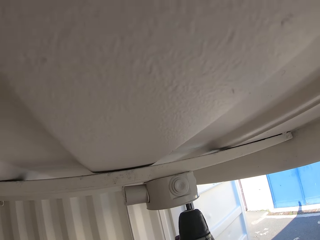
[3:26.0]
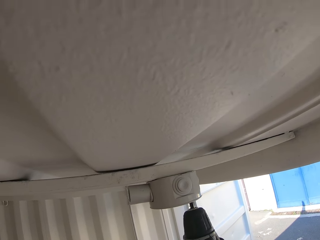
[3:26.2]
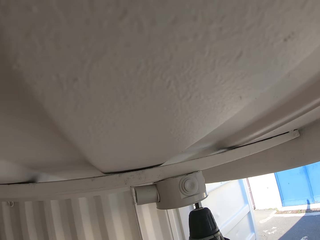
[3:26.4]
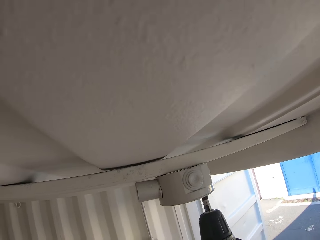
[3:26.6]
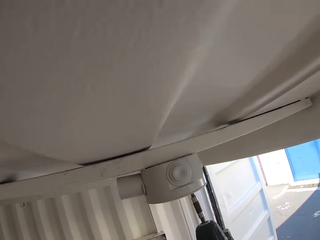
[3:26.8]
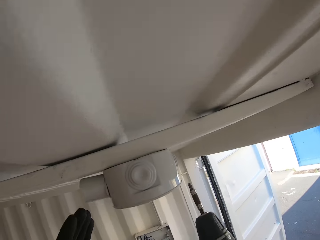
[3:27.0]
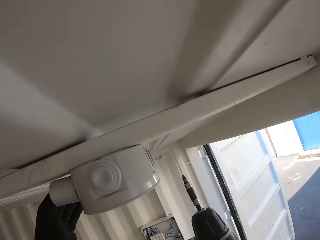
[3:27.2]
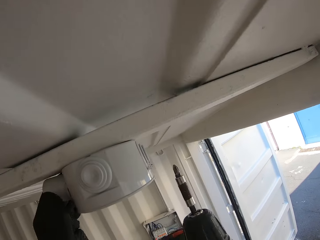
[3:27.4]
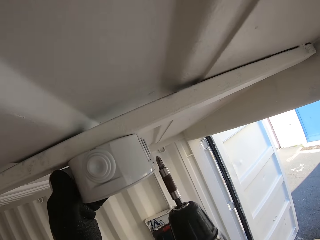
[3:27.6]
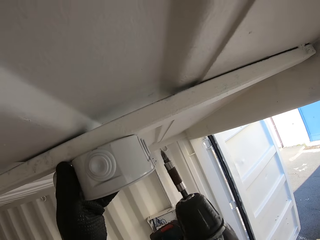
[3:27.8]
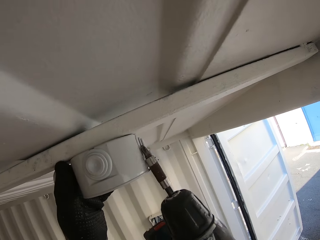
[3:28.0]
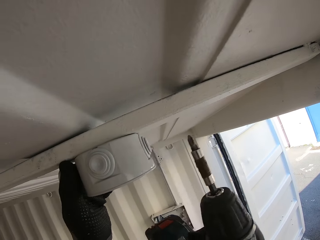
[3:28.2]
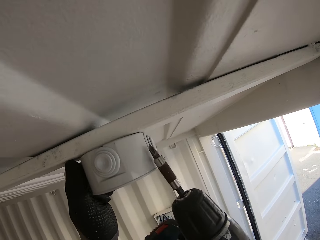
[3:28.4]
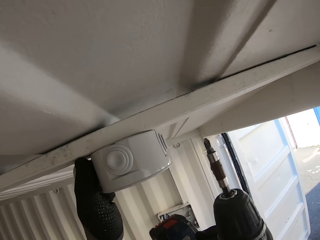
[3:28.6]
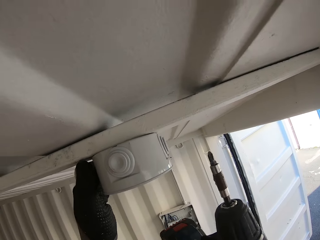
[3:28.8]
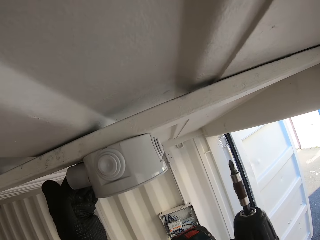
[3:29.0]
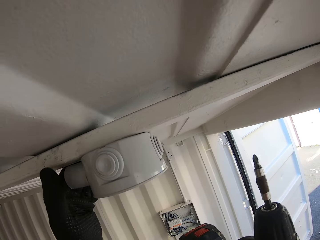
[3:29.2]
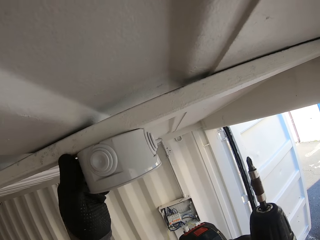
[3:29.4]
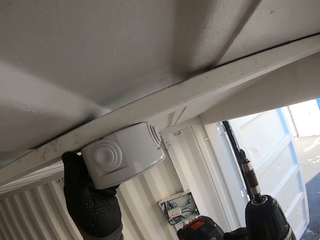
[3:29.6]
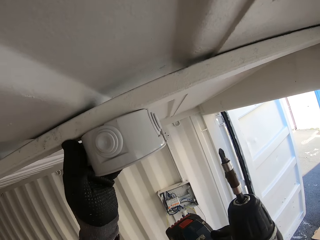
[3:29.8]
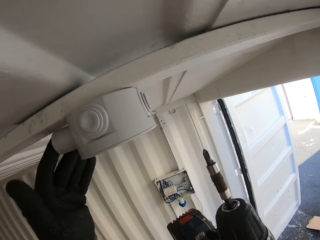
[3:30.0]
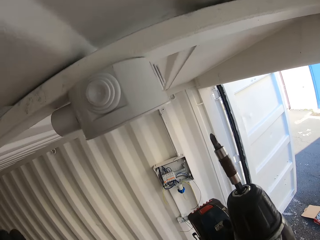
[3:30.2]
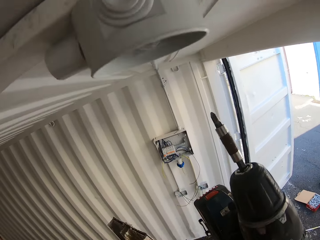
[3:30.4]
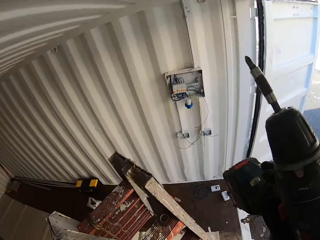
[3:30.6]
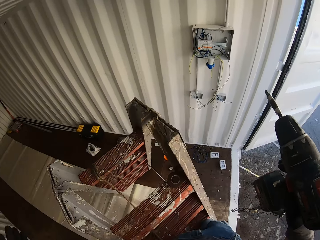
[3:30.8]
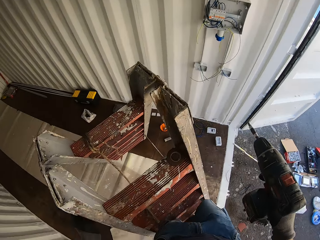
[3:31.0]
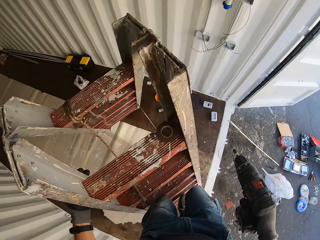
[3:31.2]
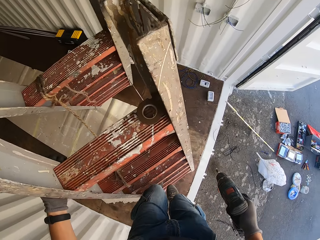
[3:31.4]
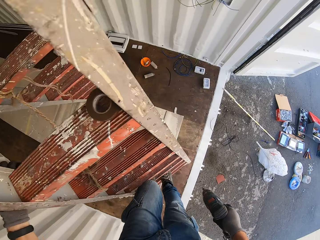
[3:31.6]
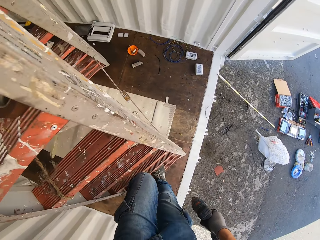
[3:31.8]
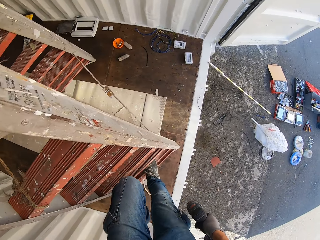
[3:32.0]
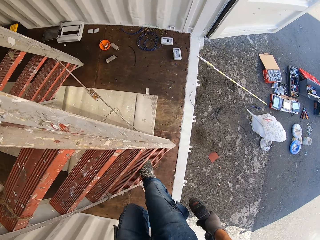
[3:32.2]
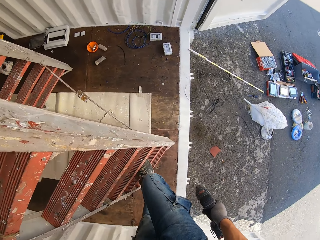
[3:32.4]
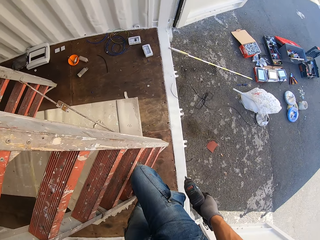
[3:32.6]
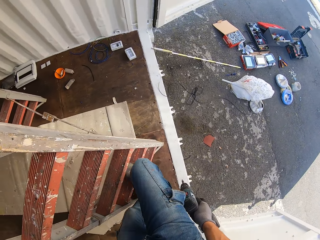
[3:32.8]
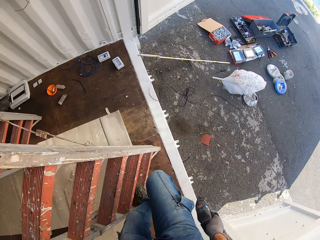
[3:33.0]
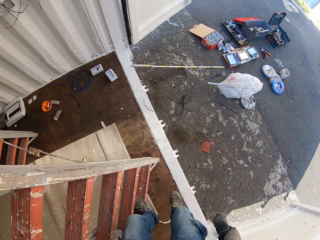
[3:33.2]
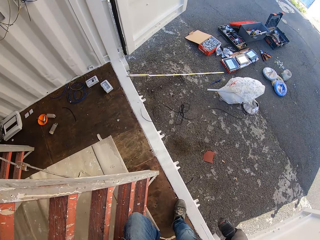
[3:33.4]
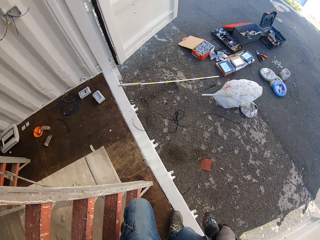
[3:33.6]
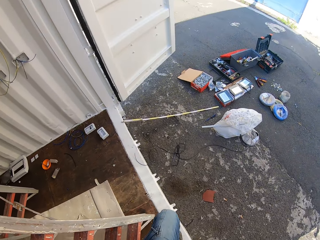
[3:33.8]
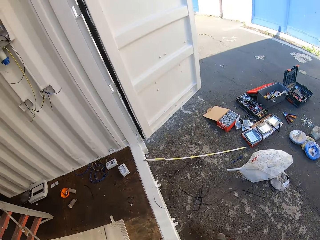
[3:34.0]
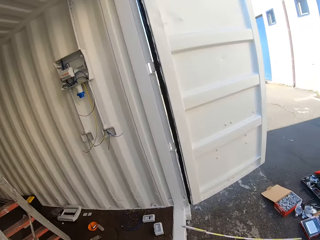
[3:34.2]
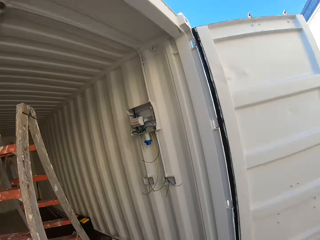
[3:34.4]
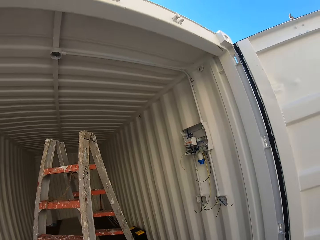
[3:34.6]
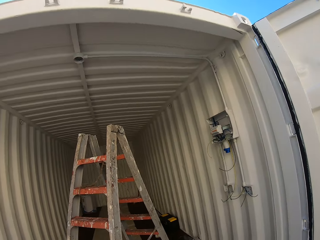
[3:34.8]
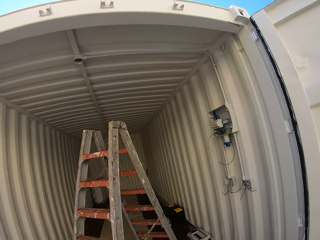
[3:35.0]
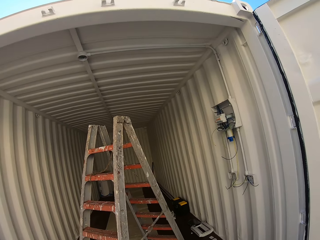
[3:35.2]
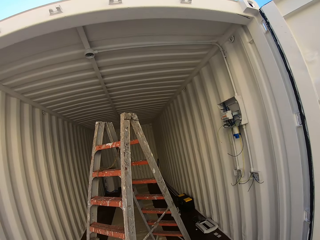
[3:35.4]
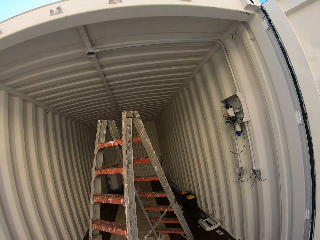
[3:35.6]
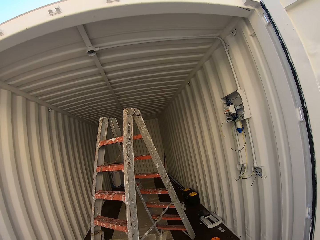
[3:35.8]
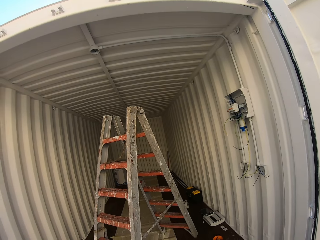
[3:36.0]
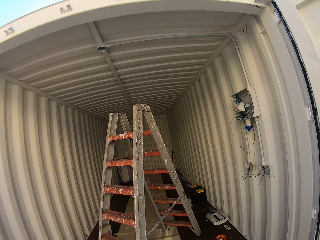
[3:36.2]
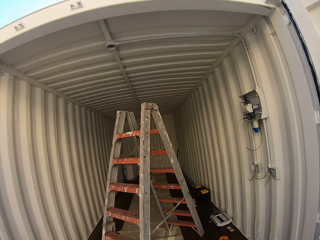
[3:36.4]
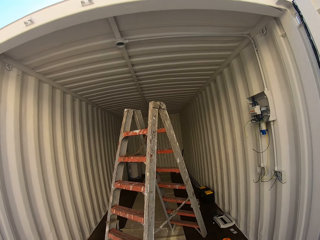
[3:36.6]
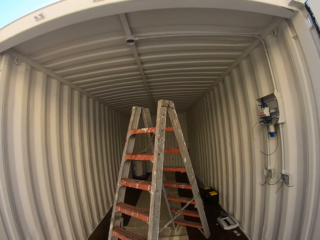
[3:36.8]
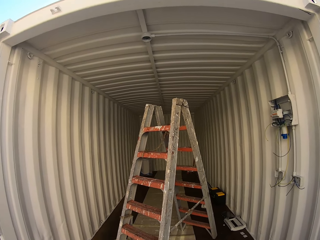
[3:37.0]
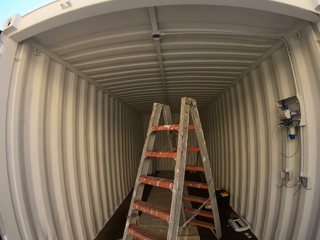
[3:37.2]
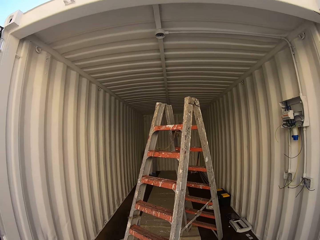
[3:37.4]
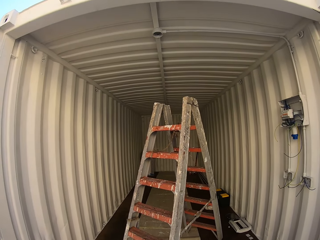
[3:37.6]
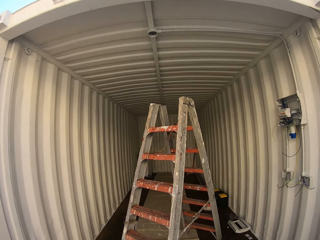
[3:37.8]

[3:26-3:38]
The camera wearer holds a drill and checks a round box. They go down the ladder with the drill. They gaze at the ceiling.

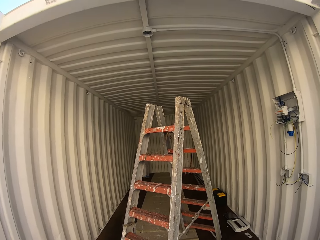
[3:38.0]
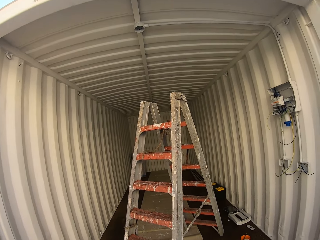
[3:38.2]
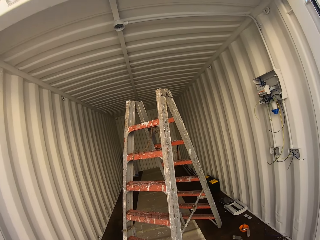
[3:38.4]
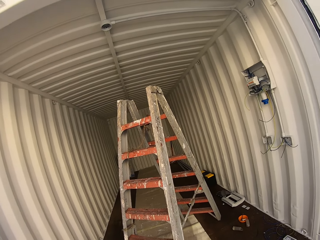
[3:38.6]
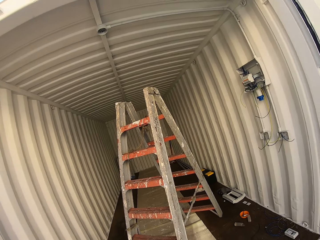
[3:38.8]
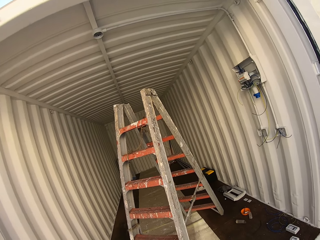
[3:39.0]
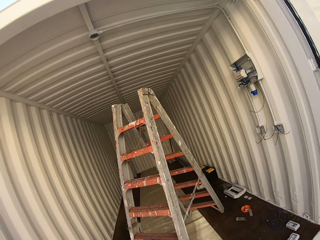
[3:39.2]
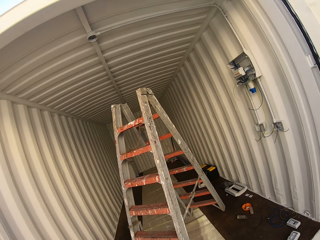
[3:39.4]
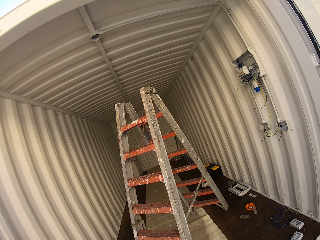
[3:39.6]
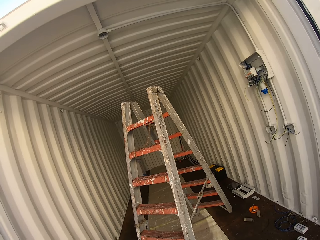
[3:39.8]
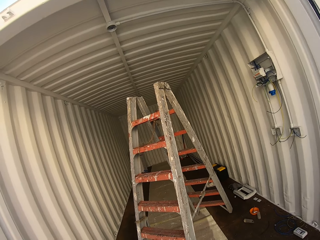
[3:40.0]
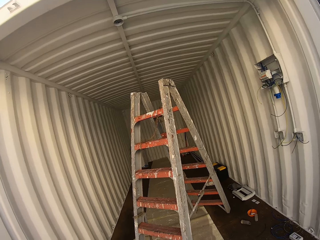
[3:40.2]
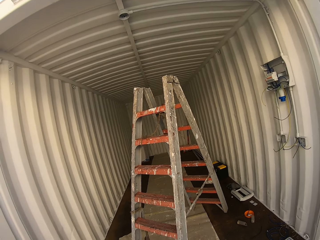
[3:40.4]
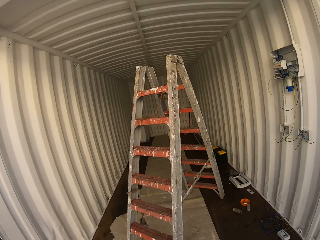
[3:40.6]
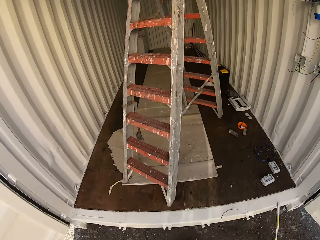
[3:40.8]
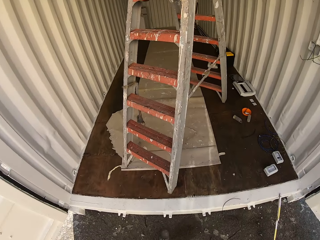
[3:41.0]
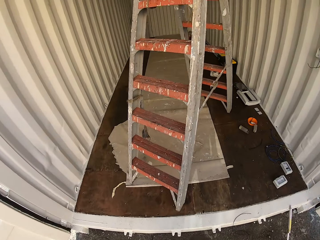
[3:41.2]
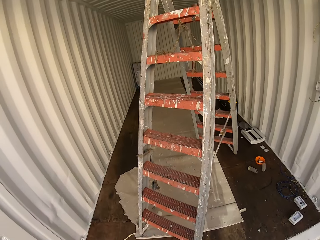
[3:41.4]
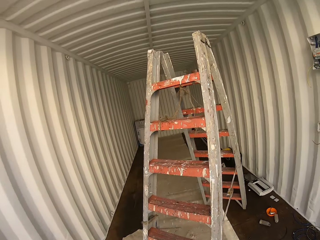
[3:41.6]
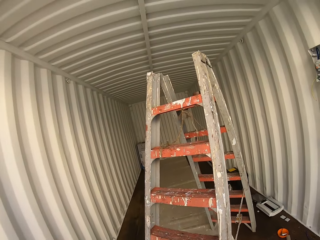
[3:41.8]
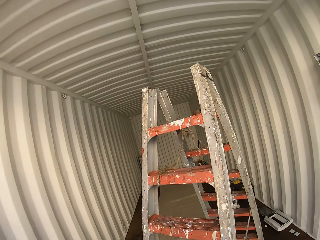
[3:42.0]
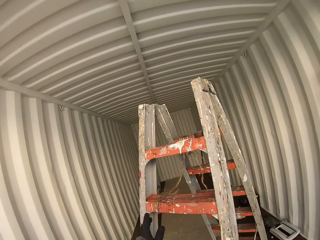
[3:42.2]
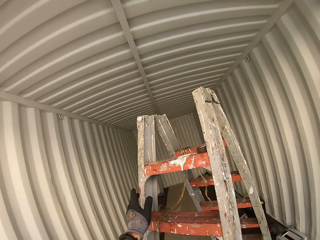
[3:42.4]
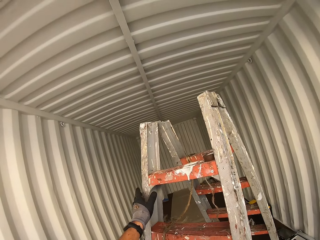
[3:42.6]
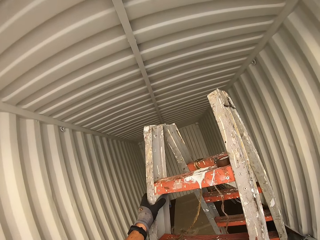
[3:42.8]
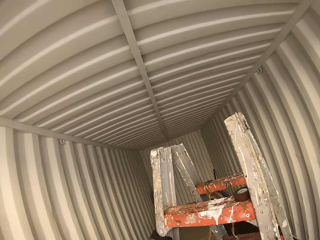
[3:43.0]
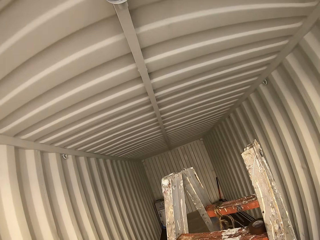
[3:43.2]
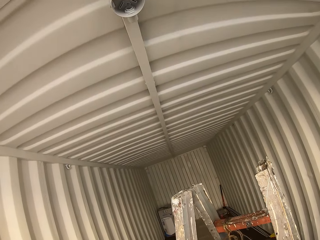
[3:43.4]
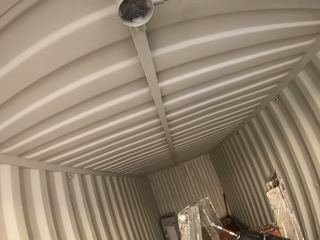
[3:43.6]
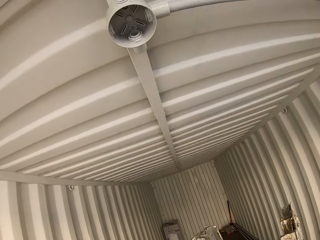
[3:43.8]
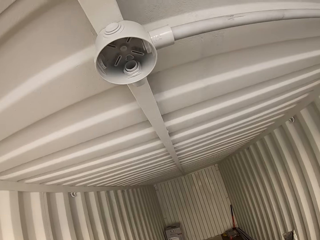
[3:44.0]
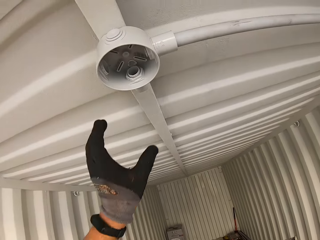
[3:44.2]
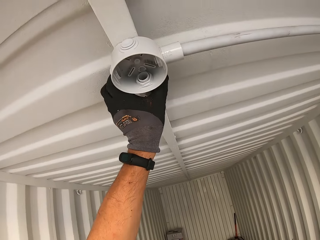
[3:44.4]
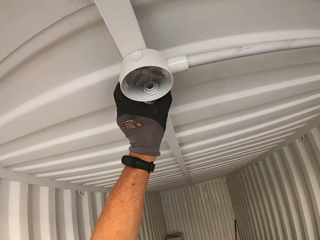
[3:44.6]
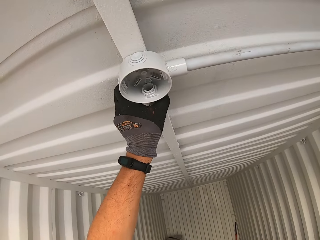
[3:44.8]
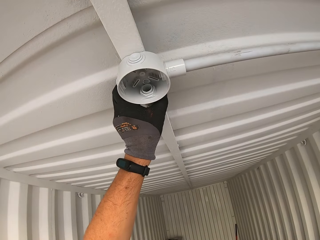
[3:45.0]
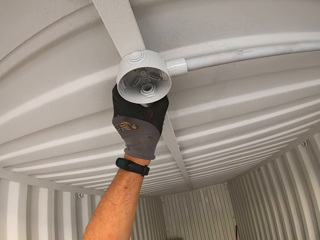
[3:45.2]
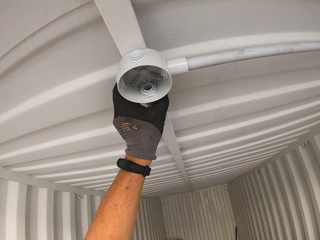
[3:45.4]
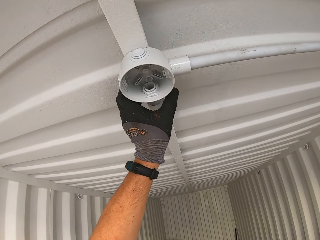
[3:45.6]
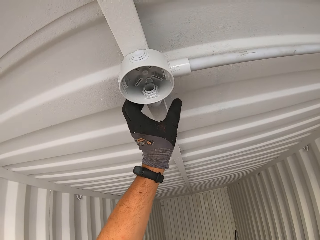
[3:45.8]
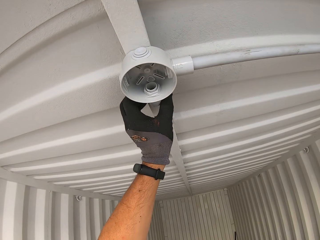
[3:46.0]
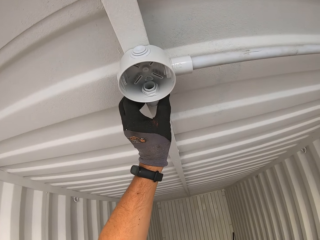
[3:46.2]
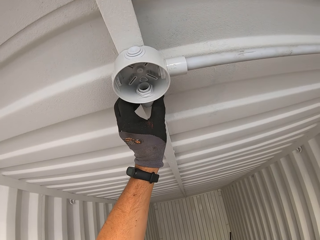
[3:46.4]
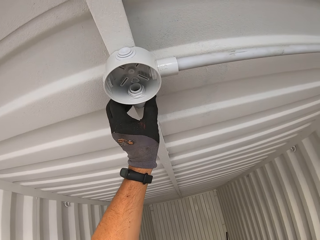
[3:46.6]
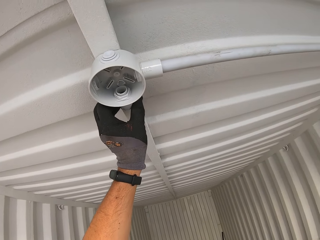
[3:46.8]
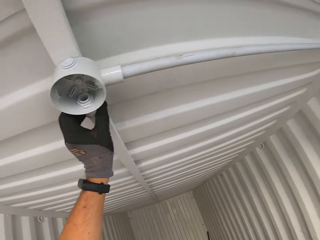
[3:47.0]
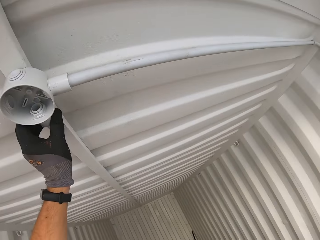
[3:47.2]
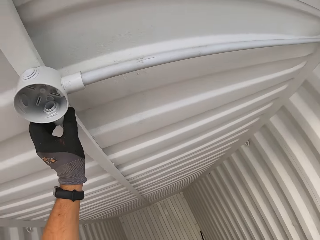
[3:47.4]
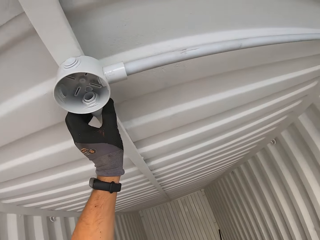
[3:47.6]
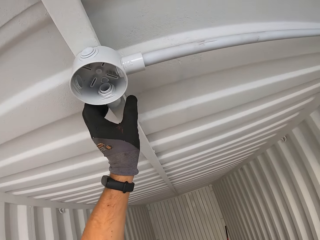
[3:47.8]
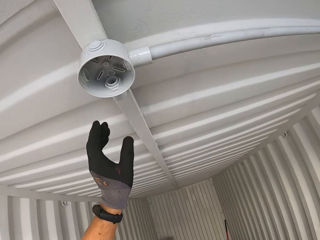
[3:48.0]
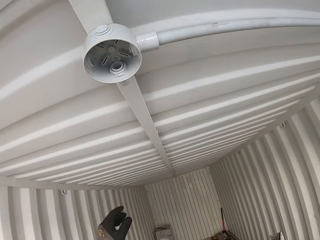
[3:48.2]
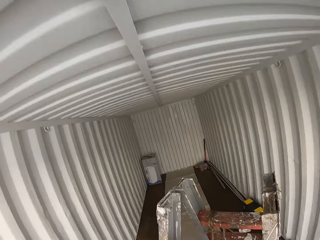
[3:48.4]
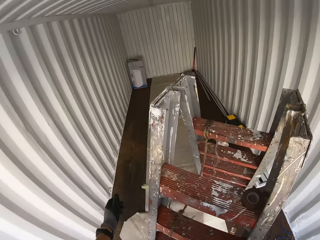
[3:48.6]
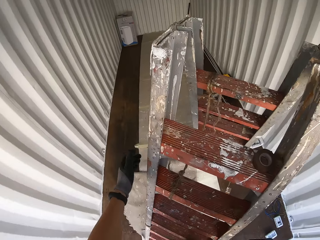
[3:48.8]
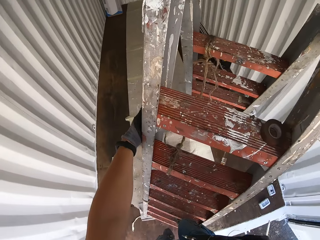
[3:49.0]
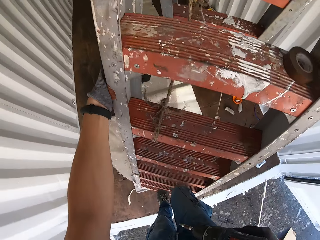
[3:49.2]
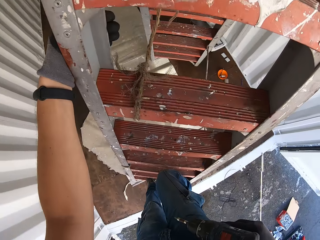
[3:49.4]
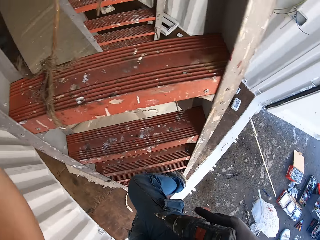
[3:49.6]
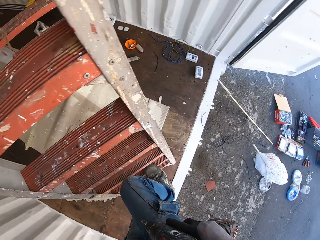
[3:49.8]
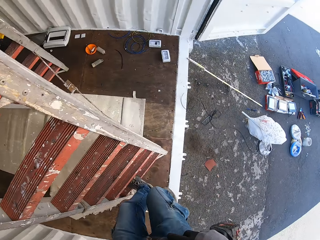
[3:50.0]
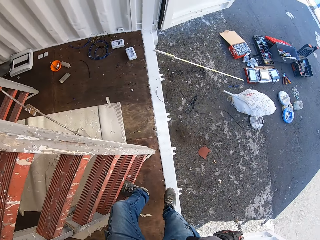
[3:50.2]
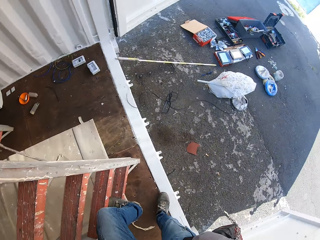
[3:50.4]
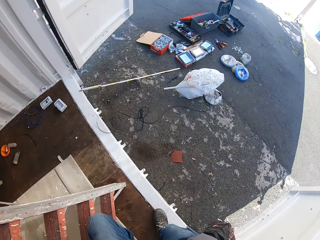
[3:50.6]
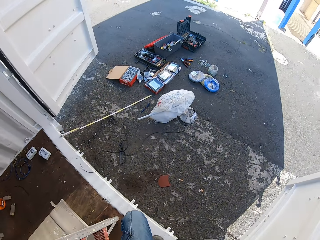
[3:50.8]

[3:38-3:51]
The camera wearer climbs the ladder. They shake a round box on the ceiling. They touch a plastic electrical wire junction box on the roof. They go down the ladder with a drill.
